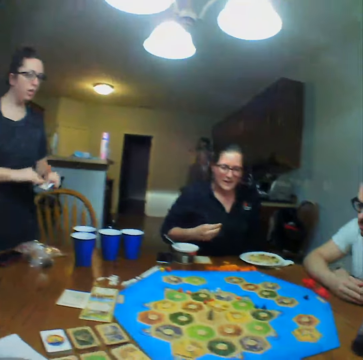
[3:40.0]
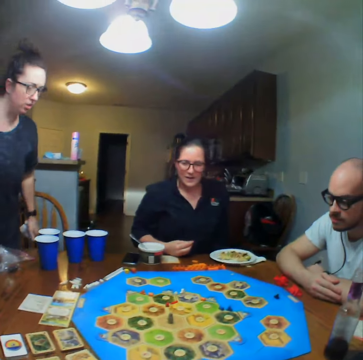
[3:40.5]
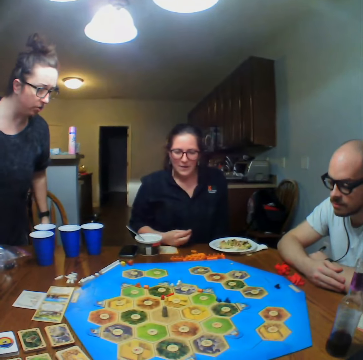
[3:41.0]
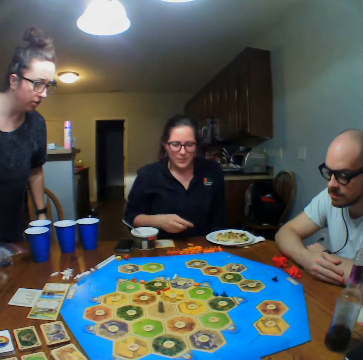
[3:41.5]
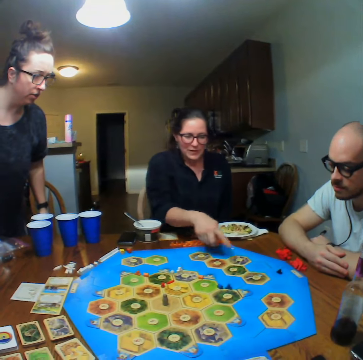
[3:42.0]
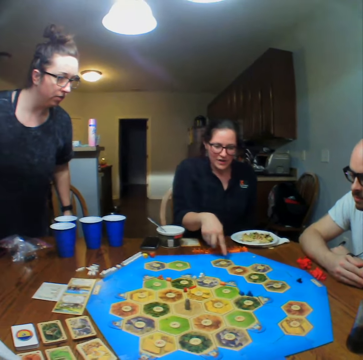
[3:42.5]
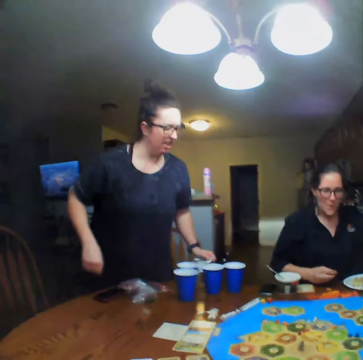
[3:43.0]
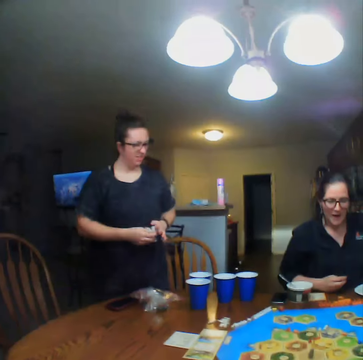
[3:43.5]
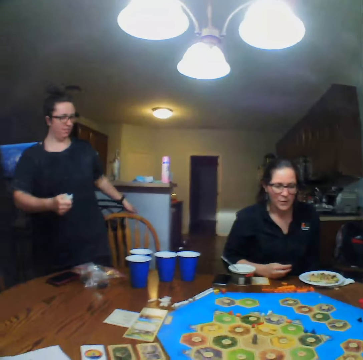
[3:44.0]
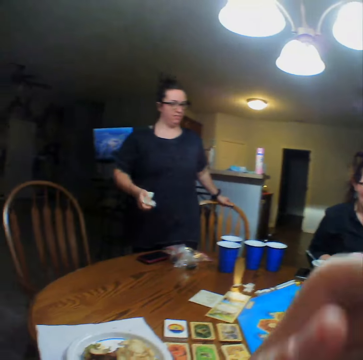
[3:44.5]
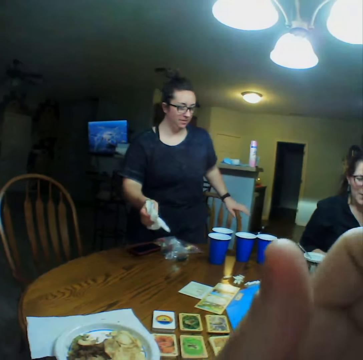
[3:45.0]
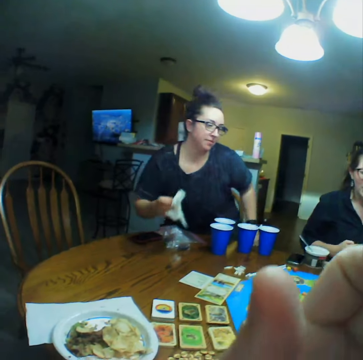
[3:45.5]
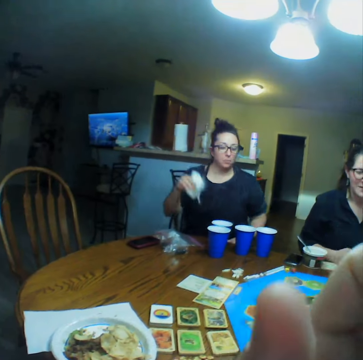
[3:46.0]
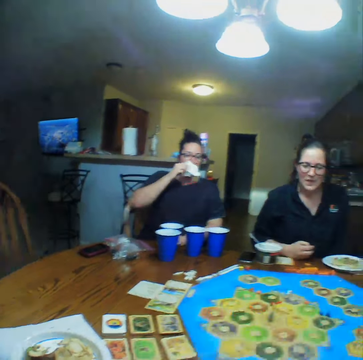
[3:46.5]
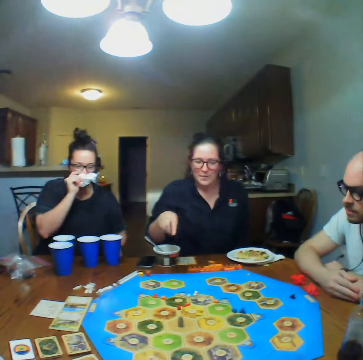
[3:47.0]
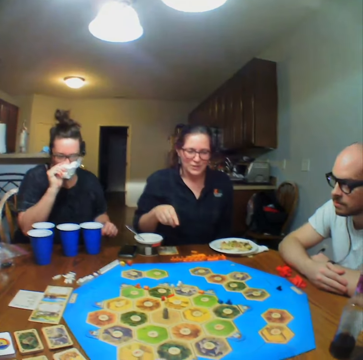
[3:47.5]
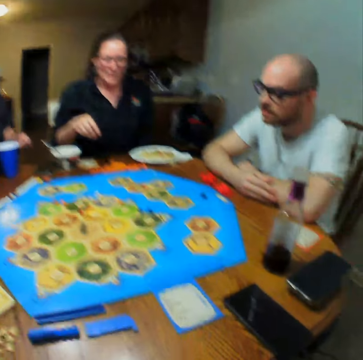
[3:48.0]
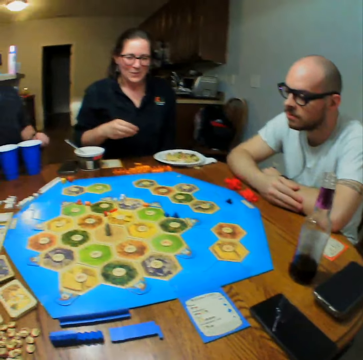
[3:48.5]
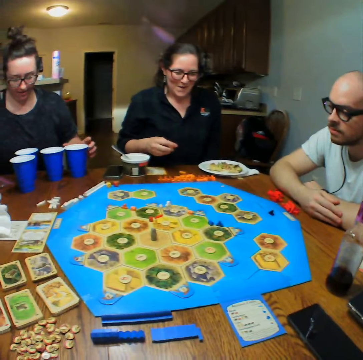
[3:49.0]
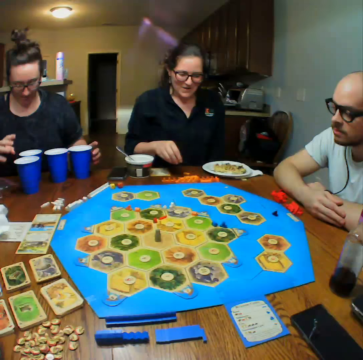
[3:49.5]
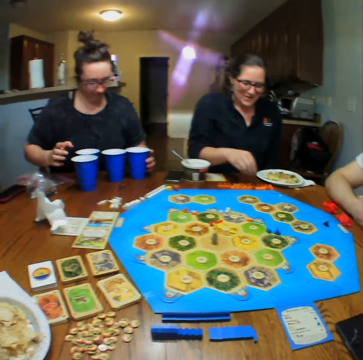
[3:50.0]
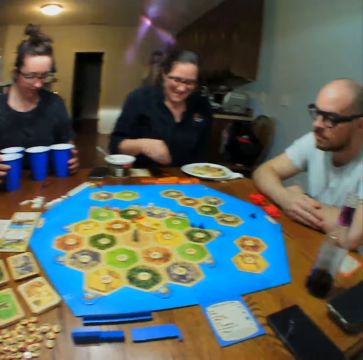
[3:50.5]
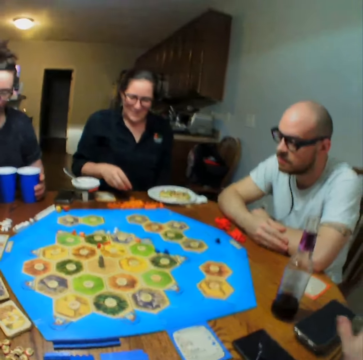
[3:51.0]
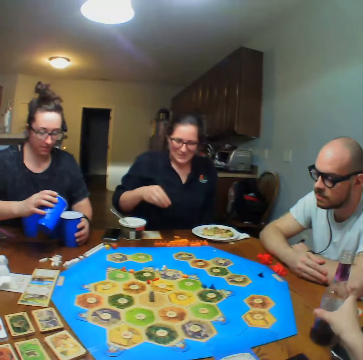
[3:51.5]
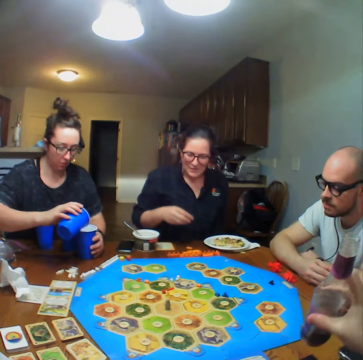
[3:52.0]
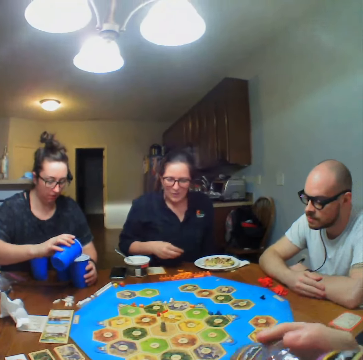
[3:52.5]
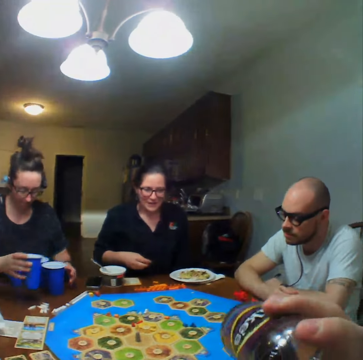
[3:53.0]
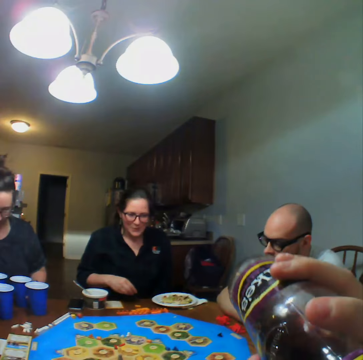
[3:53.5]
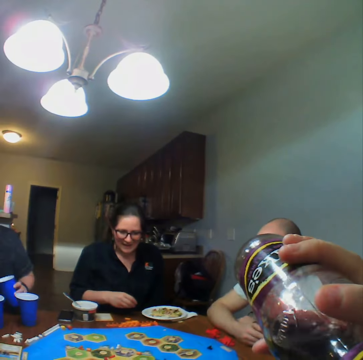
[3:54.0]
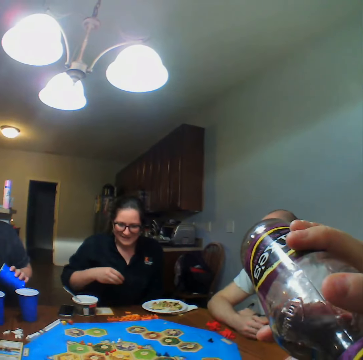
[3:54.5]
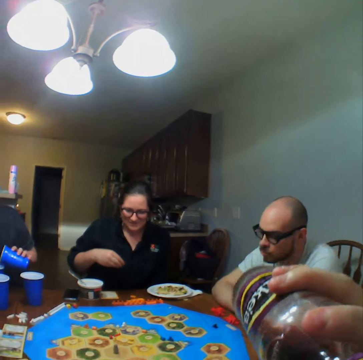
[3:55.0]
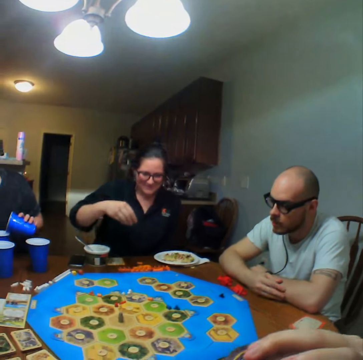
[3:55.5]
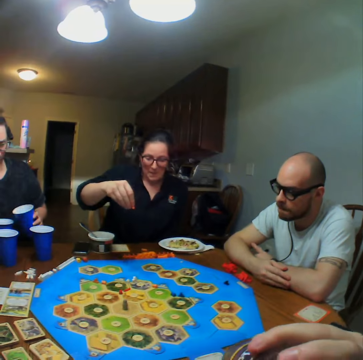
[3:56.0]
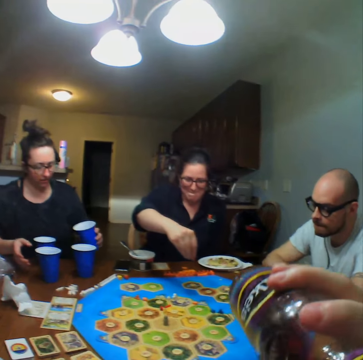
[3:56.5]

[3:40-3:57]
A lady sits. Another lady plays. The camera wearer talks. The first lady pours a liquid in the cups. The camera wearer picks up a bottle of lemonade from the table and drinks the lemonade.

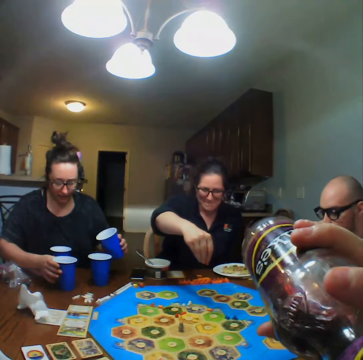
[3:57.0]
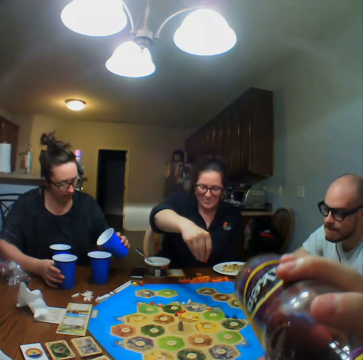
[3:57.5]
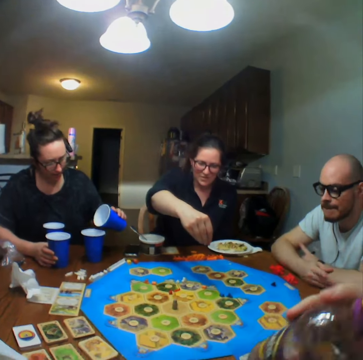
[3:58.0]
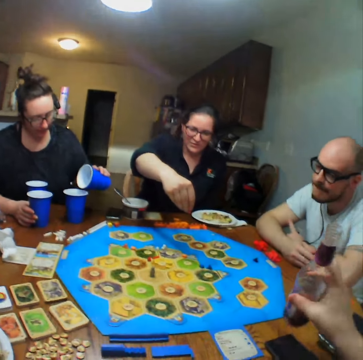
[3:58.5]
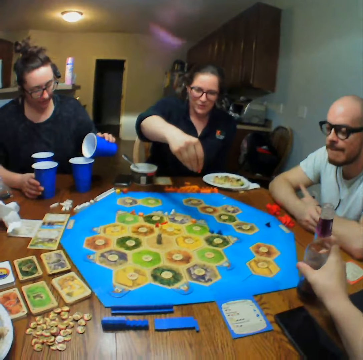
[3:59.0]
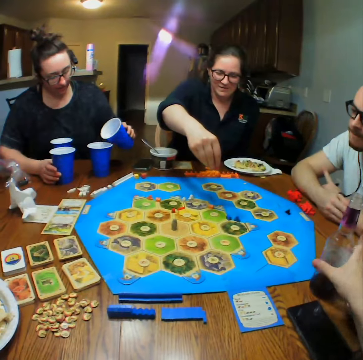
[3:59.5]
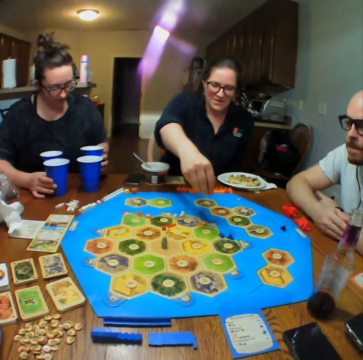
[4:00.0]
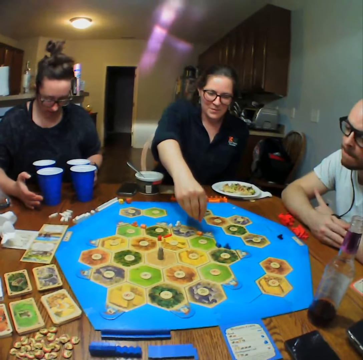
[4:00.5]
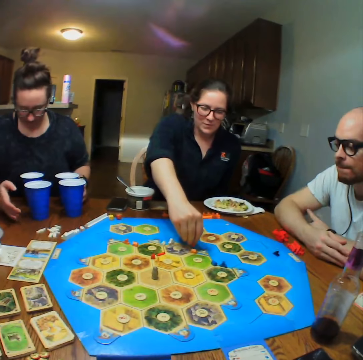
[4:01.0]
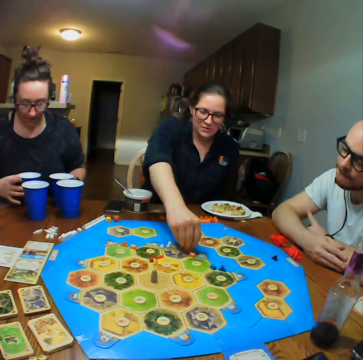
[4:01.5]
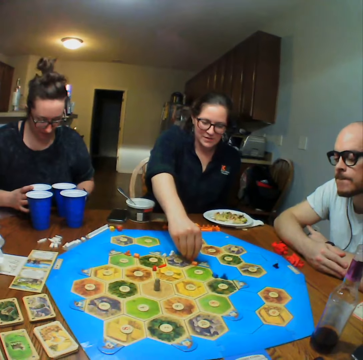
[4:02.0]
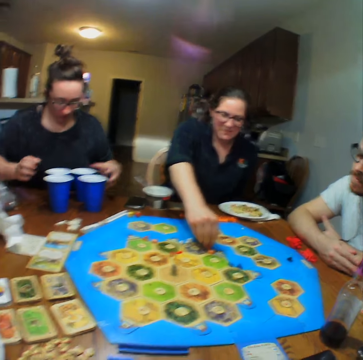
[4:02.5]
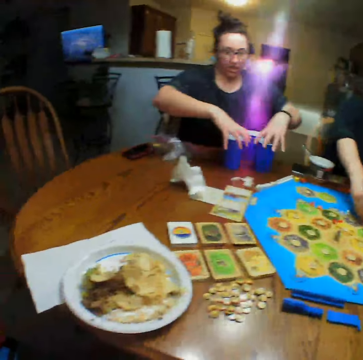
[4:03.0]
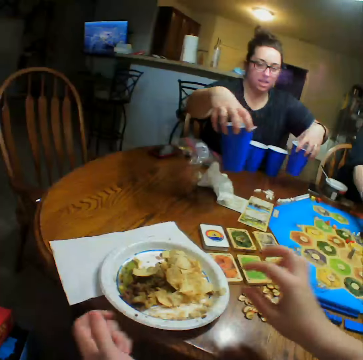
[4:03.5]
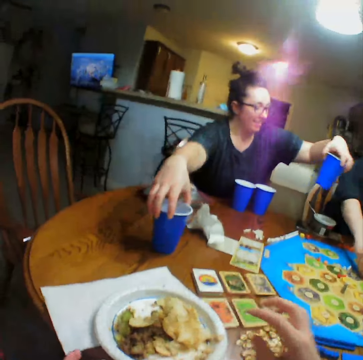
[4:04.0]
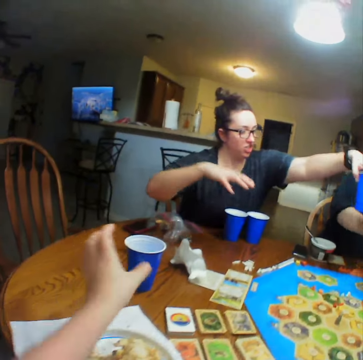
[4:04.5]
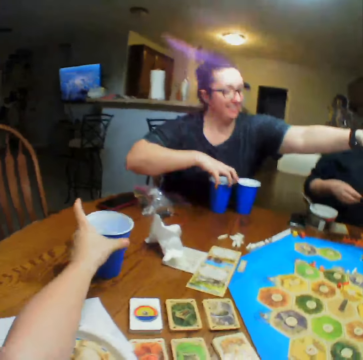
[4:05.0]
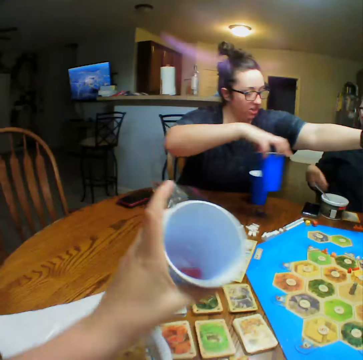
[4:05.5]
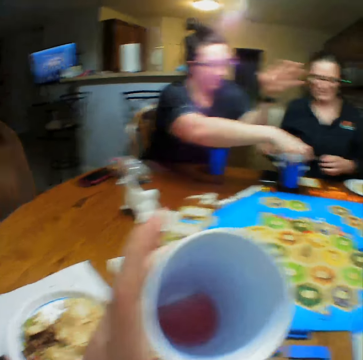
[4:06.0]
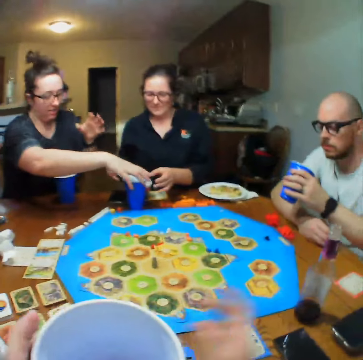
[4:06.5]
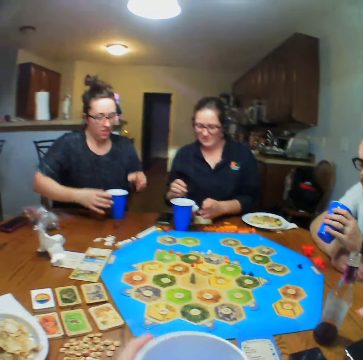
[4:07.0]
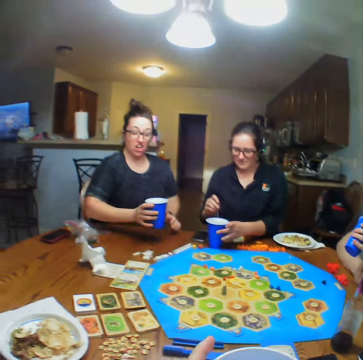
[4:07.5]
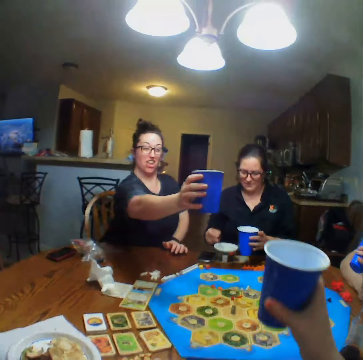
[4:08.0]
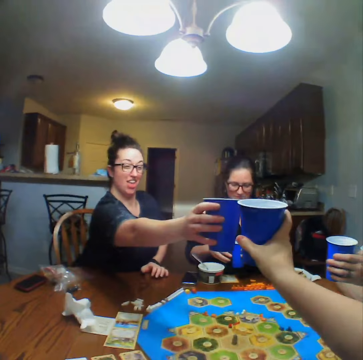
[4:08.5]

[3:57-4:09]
A lady plays and places a block on the board. Another lady gives out the cups. The camera wearer looks at the drink.

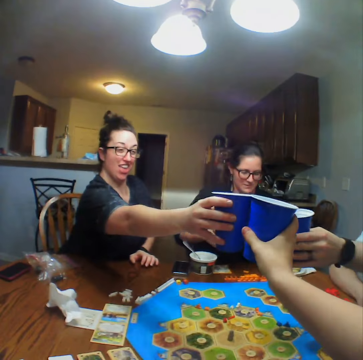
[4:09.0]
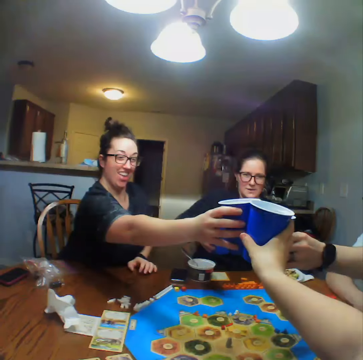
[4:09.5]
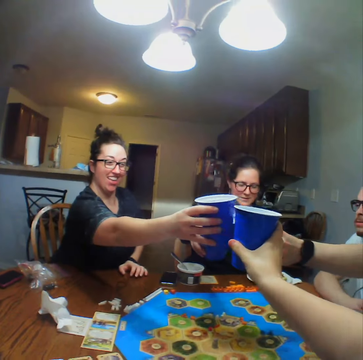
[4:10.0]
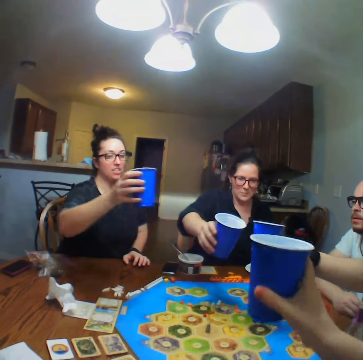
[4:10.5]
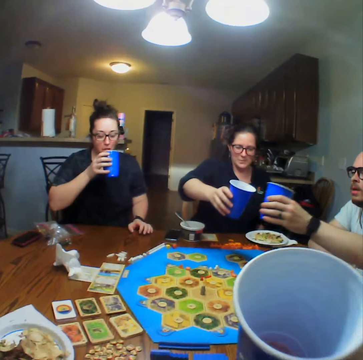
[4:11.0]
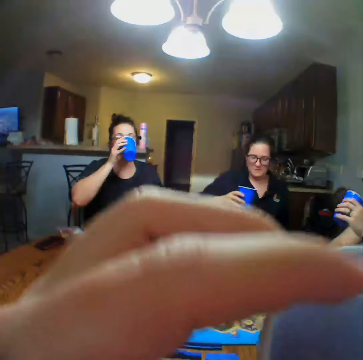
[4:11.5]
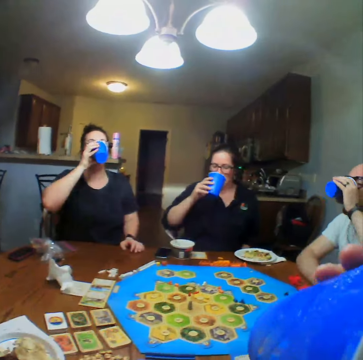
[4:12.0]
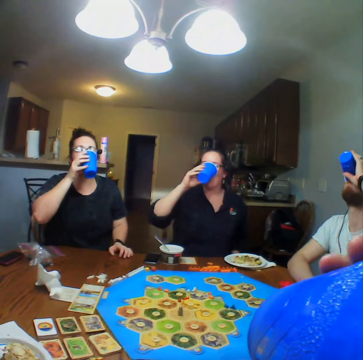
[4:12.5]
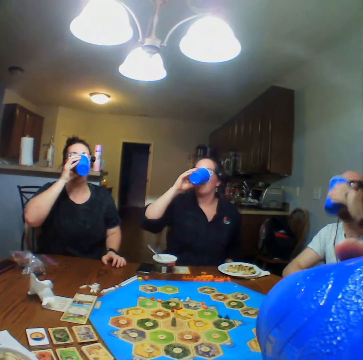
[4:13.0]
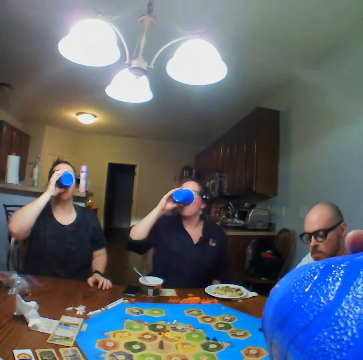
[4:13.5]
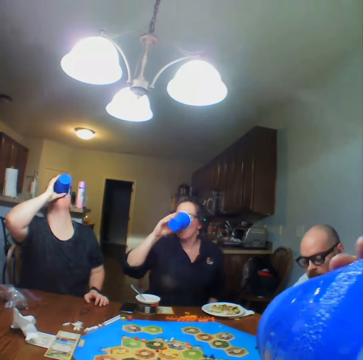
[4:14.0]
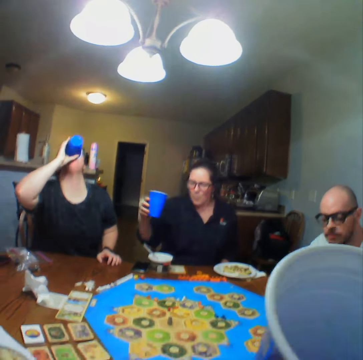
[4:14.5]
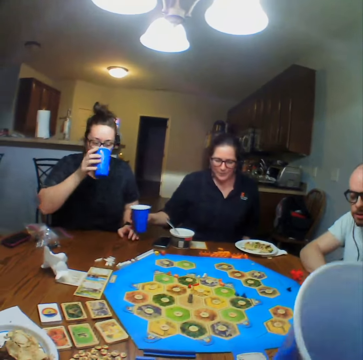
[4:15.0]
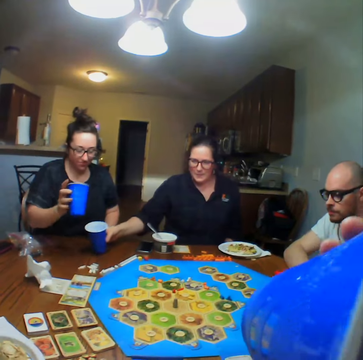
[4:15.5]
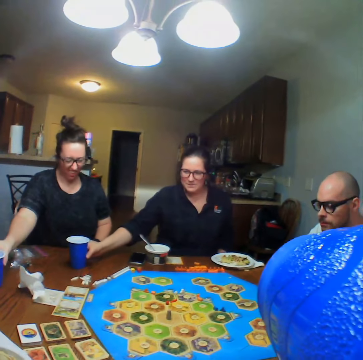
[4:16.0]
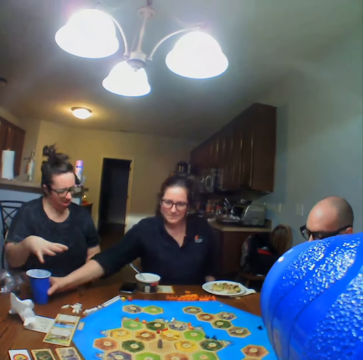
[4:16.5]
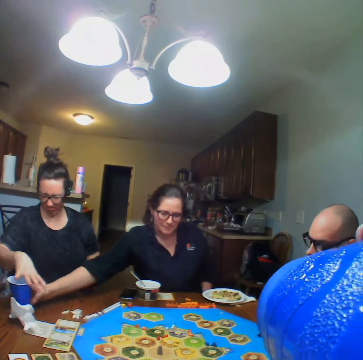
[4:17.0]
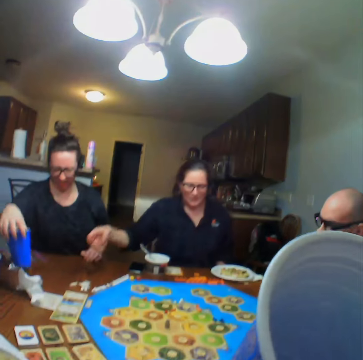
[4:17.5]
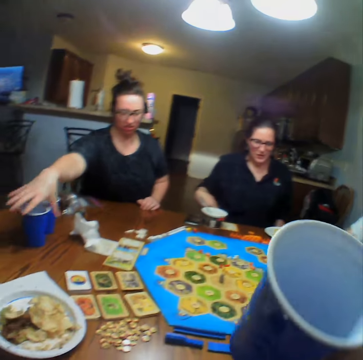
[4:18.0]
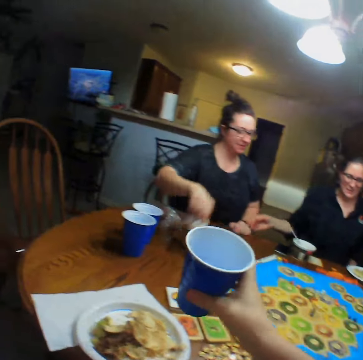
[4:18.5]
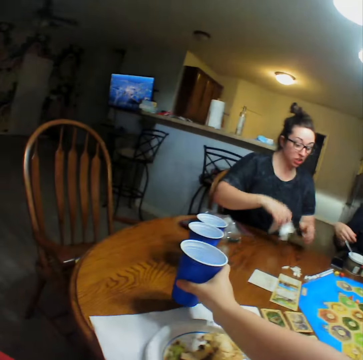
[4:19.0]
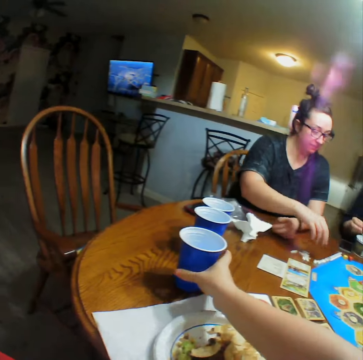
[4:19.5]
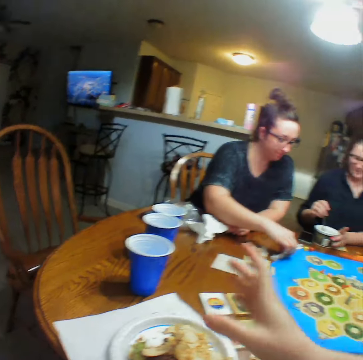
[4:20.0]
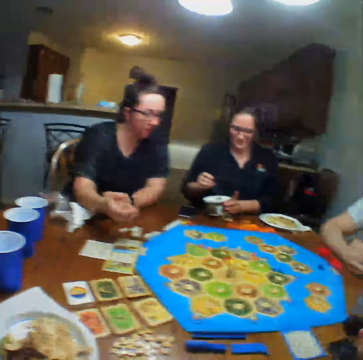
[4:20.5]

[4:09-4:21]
A man toasts the drink. A woman toasts the drink. Another woman toasts the drink. The camera wearer toasts the drink. The man drinks from the cup. The first woman drinks from the cup. The other woman drinks from the cup. The camera wearer drinks from the cup. The first woman places a cup on the table. The other woman places a cup on the table. The camera wearer places a cup on the table. The other woman picks up a block from the table.
